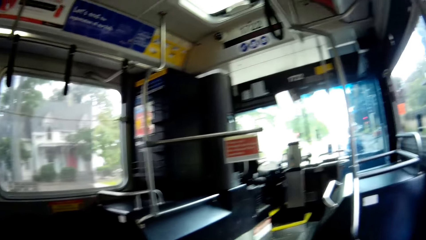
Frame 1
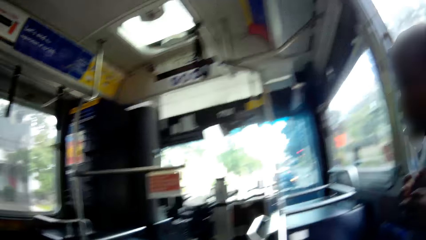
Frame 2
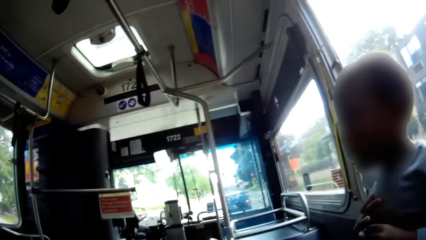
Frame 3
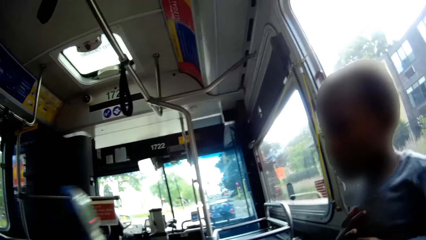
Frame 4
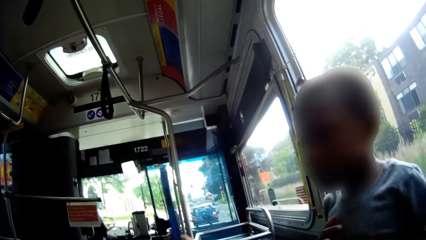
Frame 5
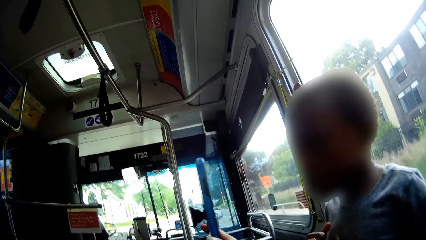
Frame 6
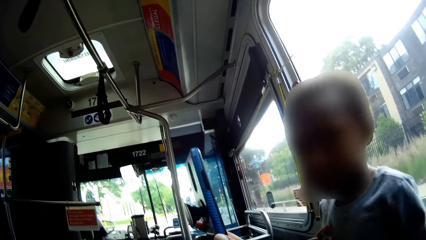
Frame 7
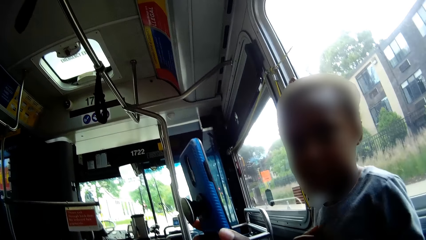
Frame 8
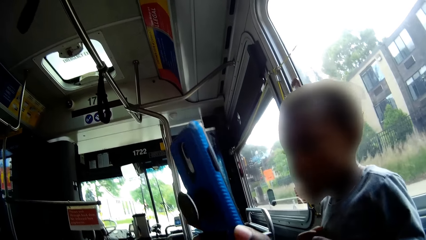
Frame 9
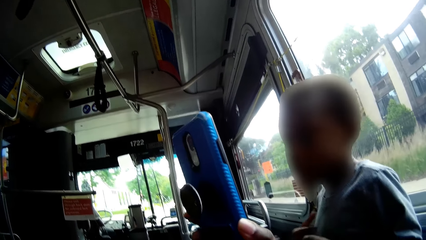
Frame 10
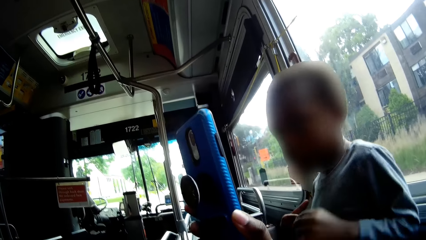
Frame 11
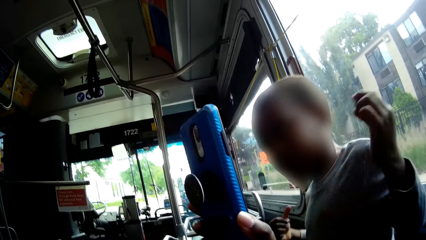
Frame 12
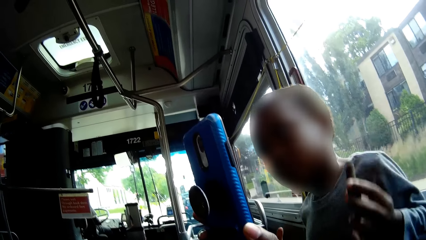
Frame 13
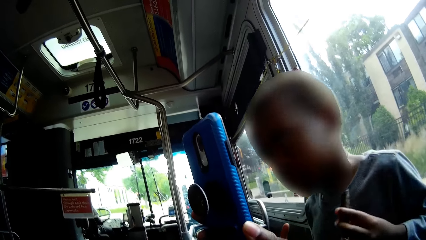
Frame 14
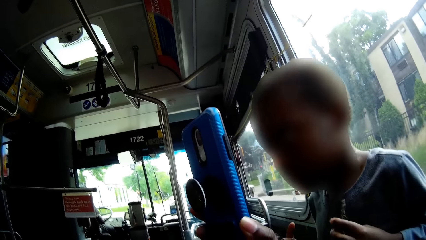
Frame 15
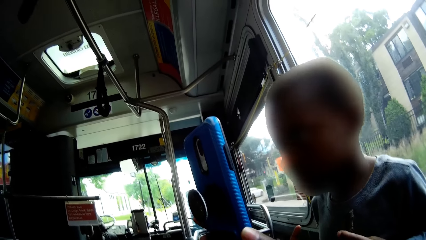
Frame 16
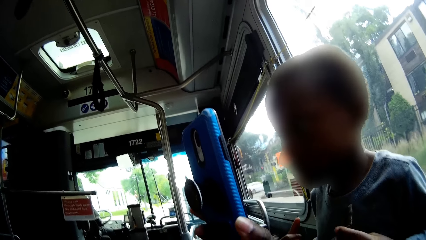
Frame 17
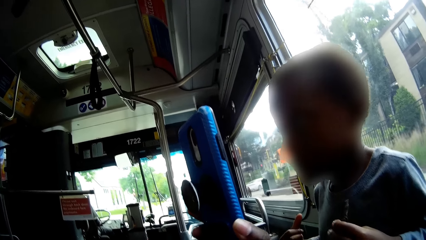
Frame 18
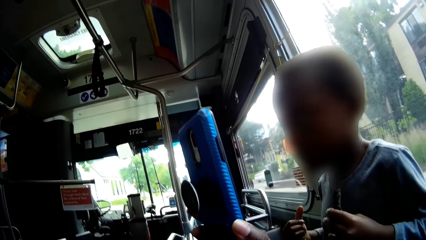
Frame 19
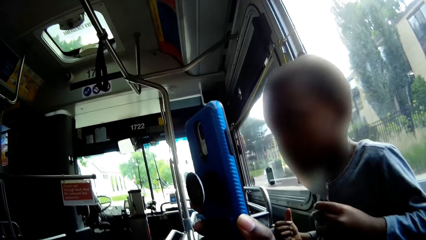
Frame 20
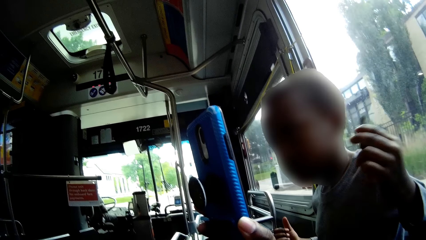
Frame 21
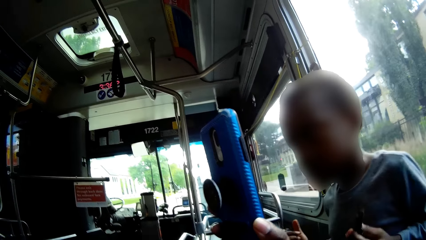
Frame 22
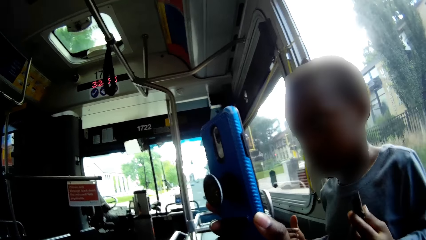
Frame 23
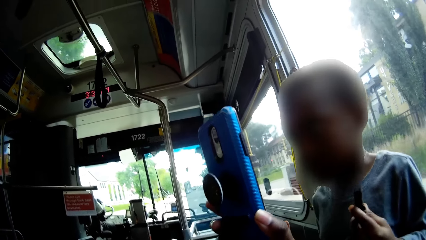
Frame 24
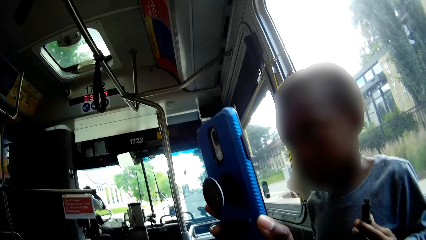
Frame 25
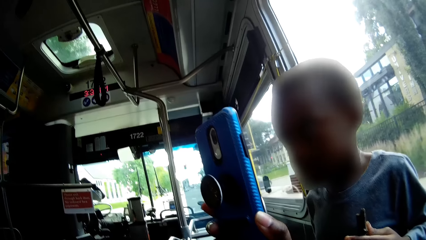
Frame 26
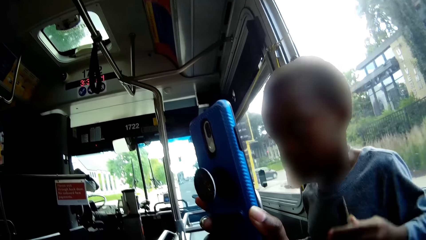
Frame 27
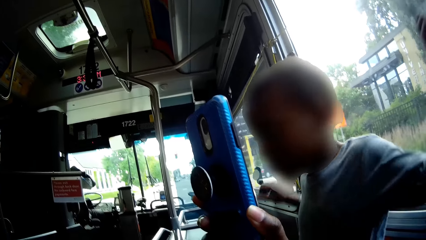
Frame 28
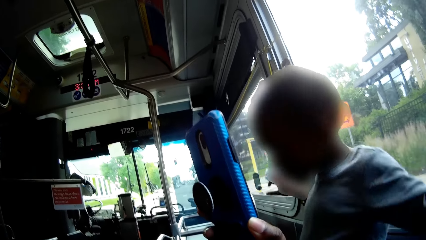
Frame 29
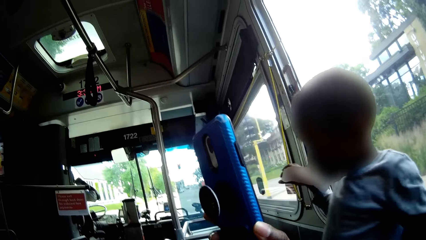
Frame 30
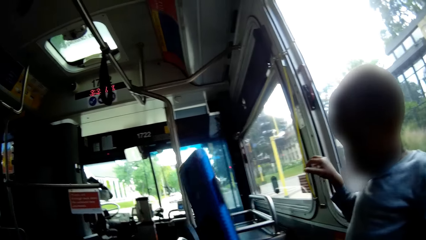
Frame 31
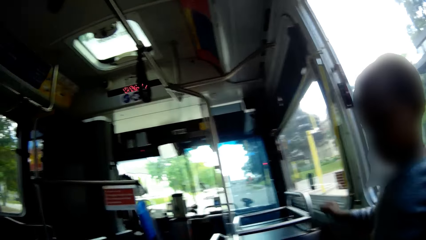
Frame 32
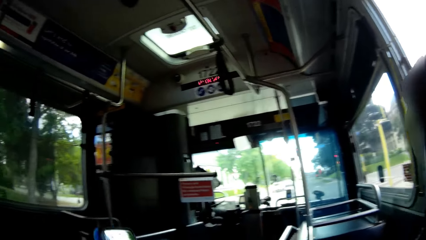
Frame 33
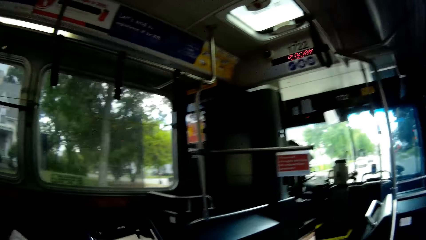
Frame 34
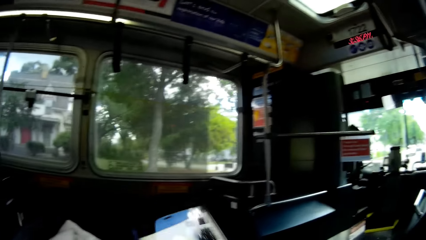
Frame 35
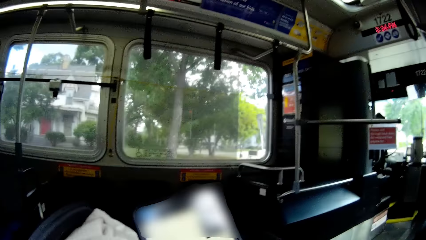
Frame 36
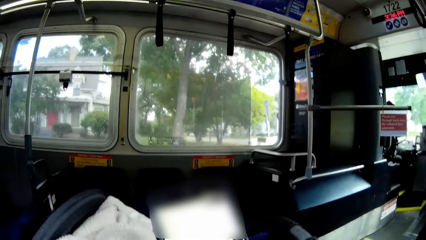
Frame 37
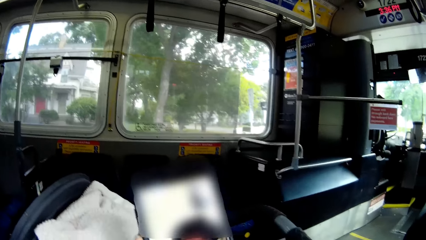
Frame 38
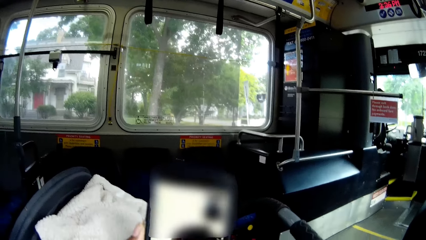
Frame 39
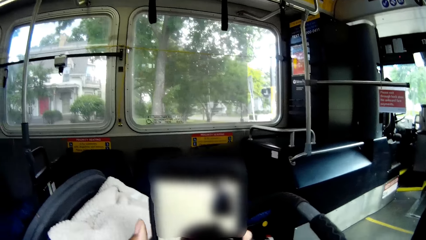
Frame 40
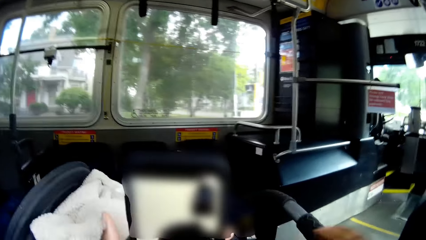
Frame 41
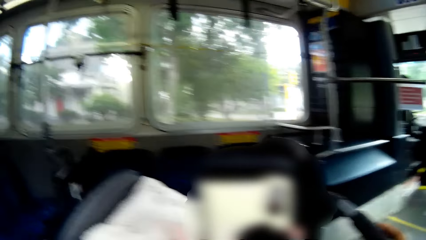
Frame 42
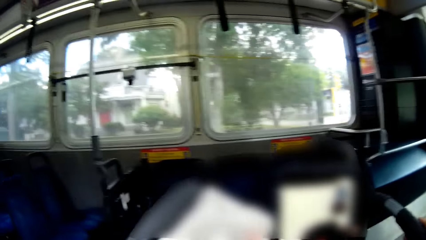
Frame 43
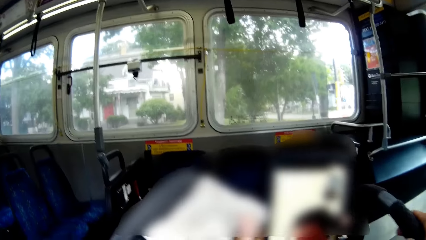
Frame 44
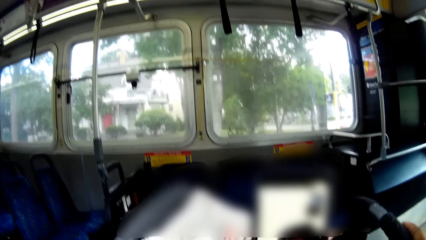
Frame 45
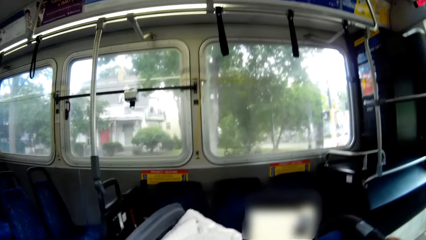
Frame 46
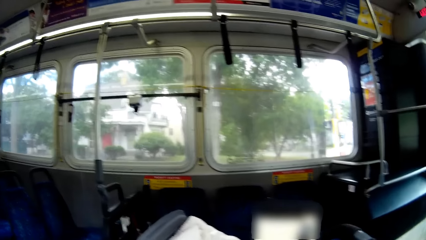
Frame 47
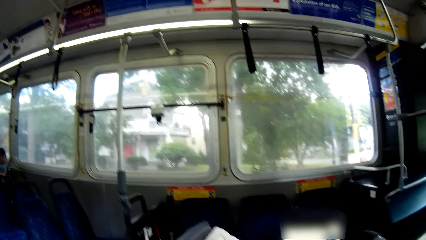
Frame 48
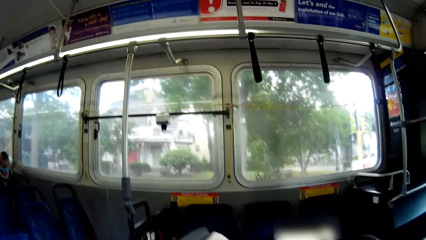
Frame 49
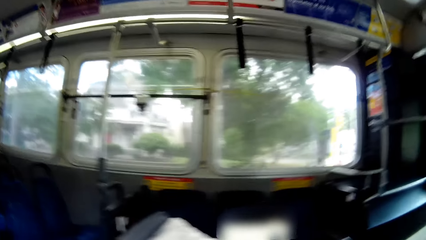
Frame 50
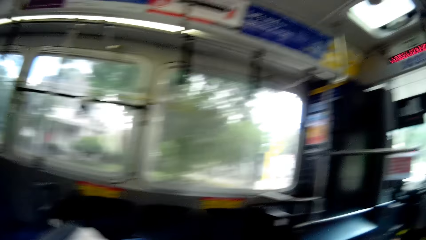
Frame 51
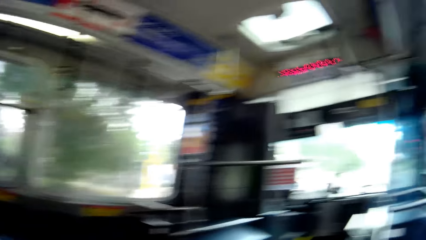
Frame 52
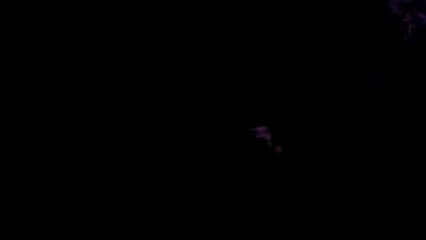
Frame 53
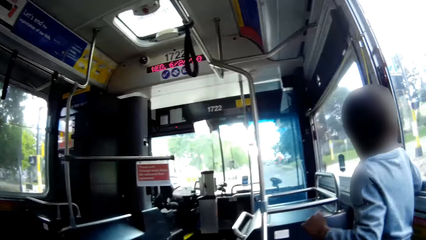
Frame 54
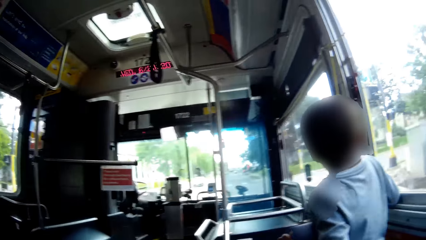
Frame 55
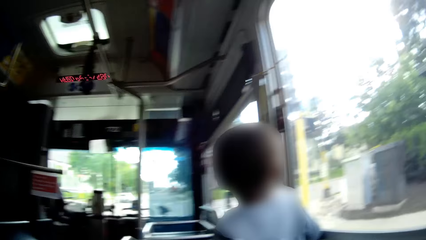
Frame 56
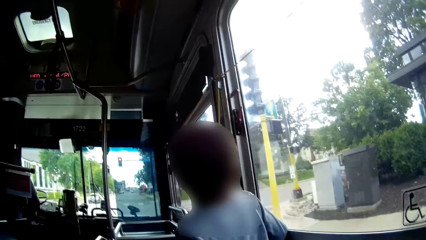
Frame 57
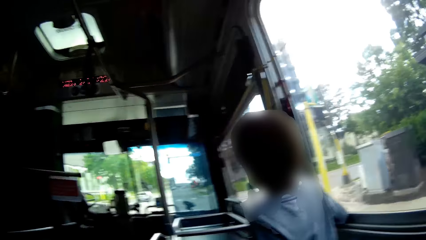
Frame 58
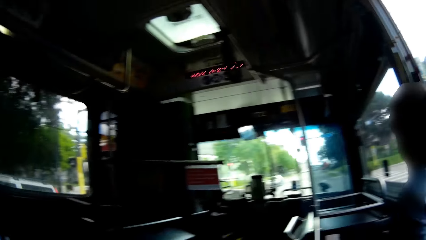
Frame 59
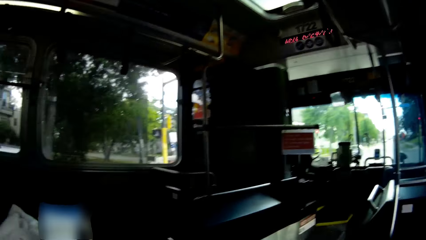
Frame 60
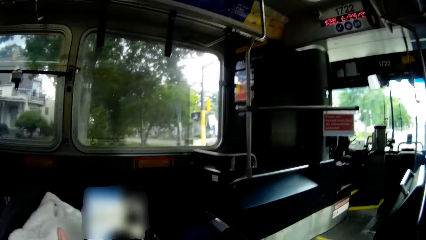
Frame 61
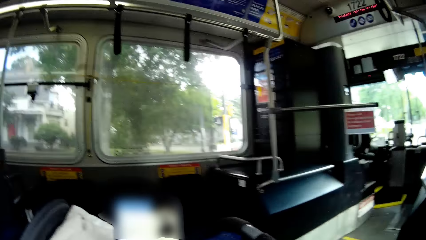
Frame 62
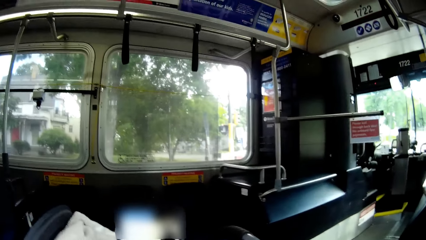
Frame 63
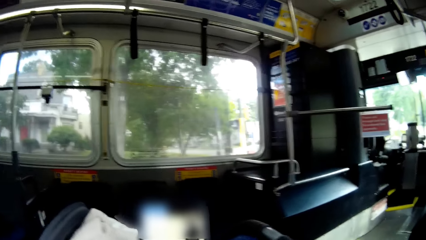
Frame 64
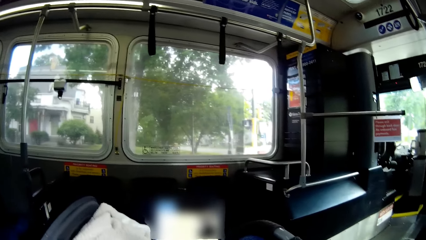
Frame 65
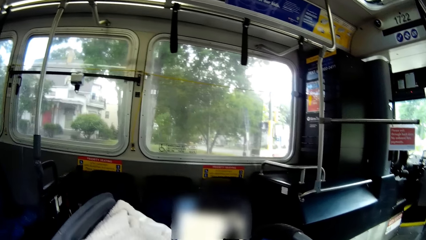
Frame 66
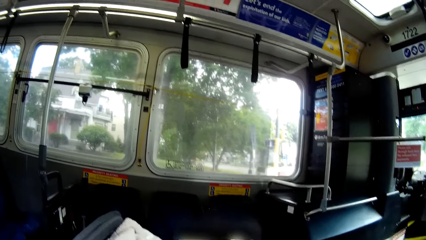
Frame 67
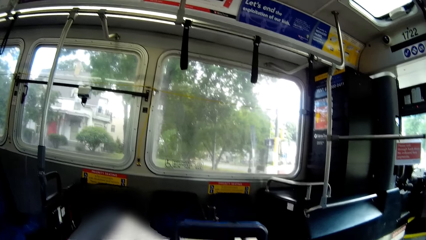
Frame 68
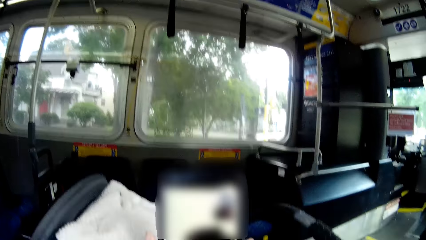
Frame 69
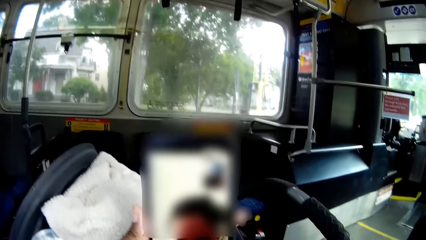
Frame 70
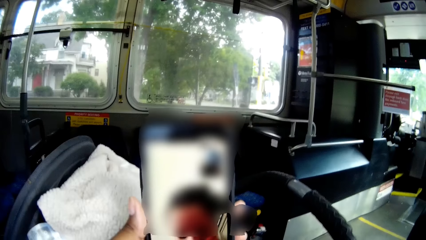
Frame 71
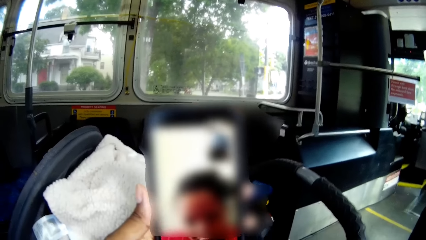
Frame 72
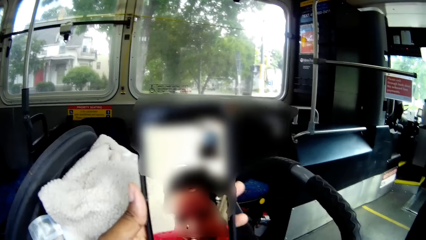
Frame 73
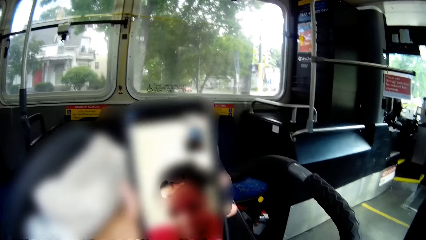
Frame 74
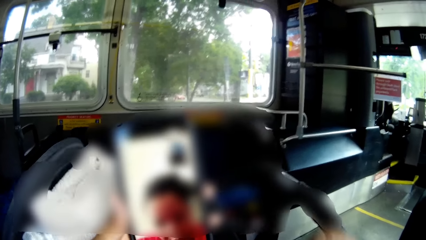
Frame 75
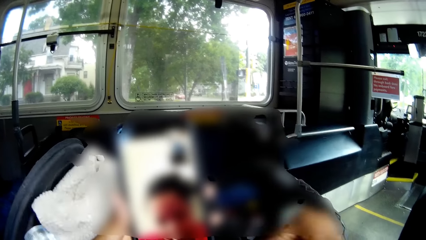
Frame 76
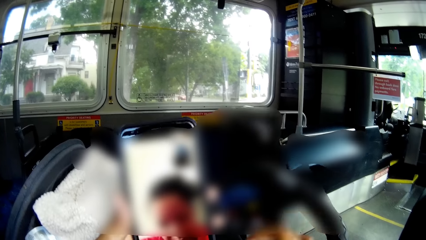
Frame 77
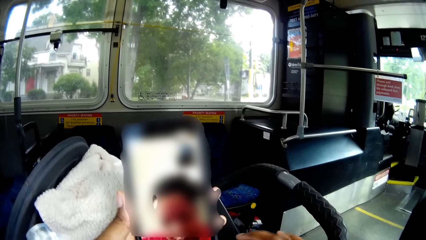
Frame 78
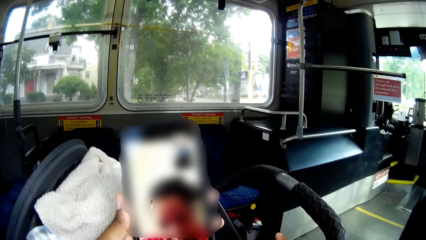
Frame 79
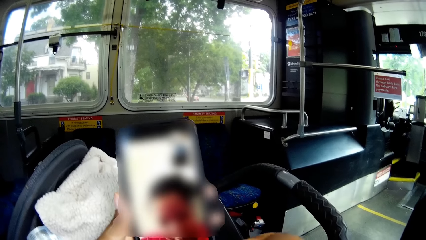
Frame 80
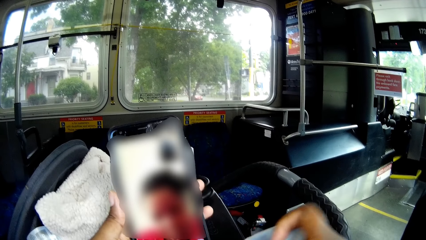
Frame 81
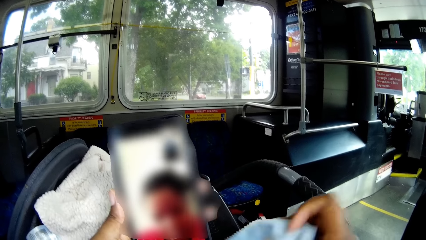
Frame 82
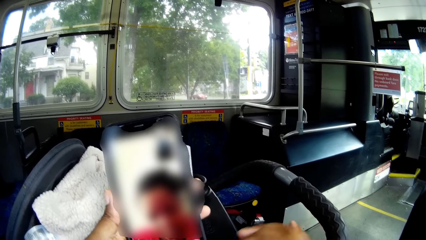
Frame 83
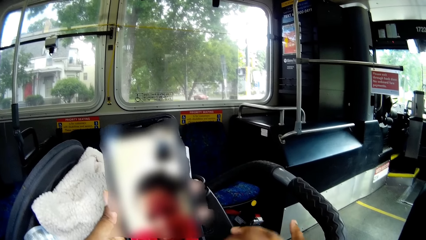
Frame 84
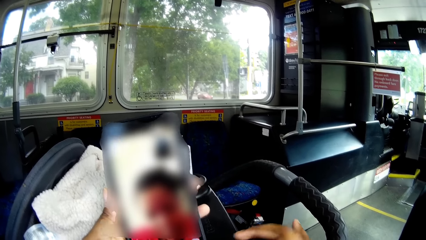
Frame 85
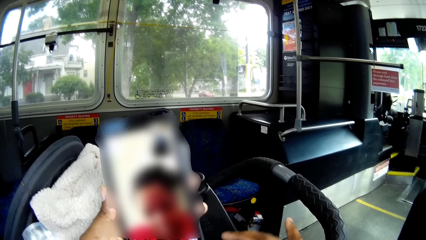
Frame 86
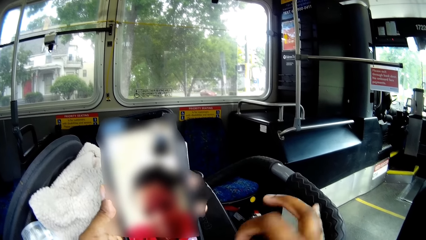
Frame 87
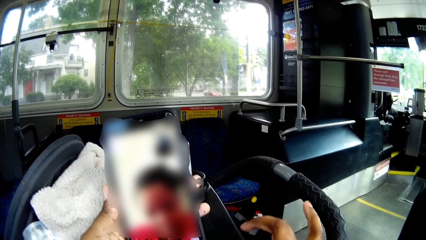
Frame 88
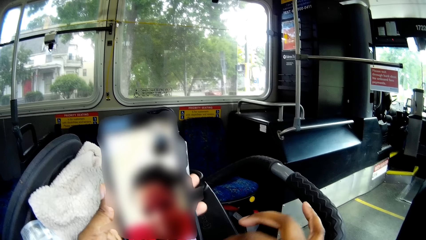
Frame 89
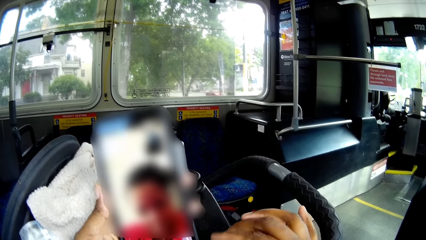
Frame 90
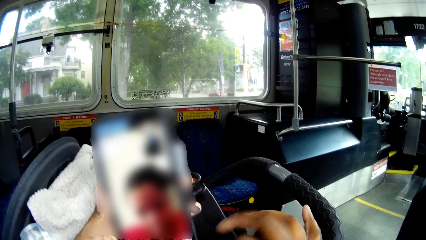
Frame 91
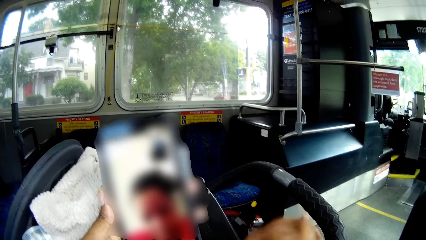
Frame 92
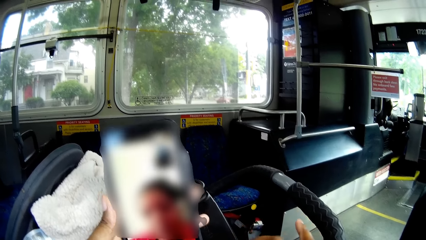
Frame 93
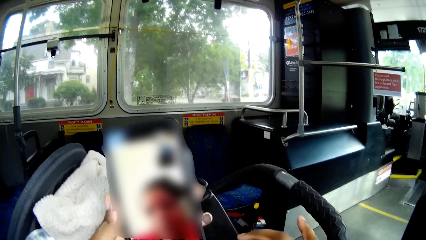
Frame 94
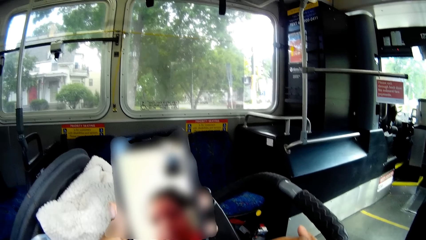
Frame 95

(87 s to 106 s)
The camera wearer raises the phone with her right hand. She holds the phone. The boy stares at the phone and holds the toy in his left hand. The camera wearer passes the phone from her right hand to her left hand. She turns. The boy places his right arm on a window sill. The camera wearer makes a video call on the phone with a woman. She holds the phone. She drops a handkerchief into a cup holder on the baby pram with her right hand.
